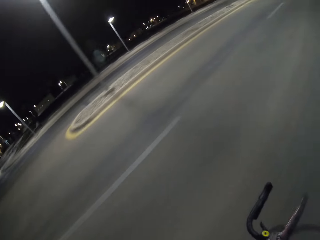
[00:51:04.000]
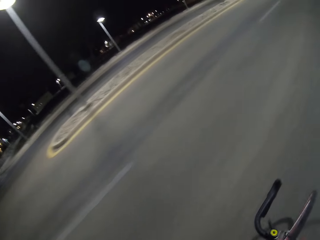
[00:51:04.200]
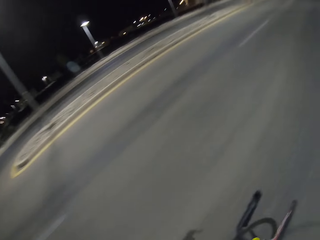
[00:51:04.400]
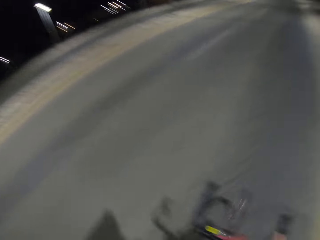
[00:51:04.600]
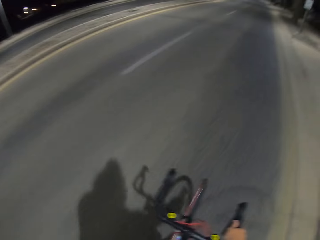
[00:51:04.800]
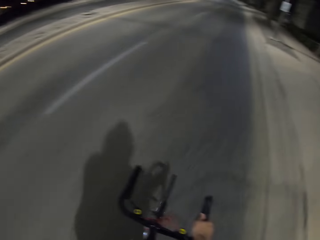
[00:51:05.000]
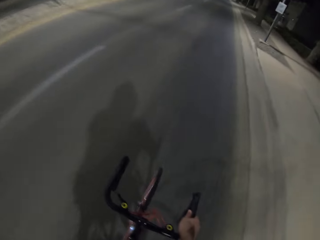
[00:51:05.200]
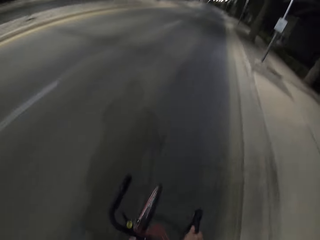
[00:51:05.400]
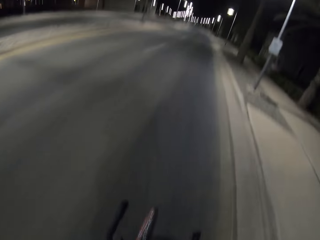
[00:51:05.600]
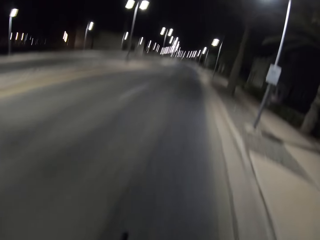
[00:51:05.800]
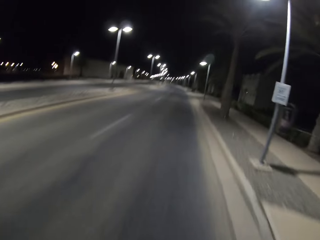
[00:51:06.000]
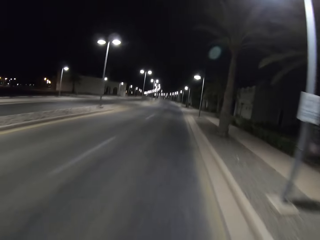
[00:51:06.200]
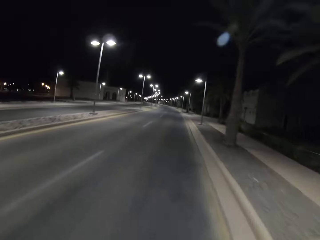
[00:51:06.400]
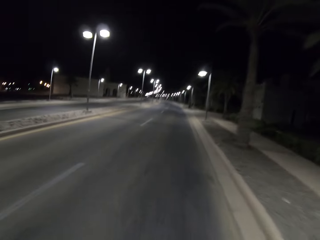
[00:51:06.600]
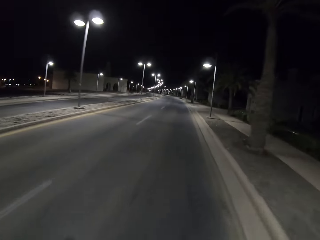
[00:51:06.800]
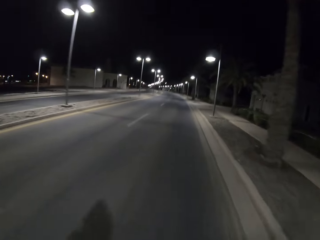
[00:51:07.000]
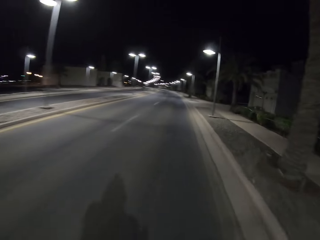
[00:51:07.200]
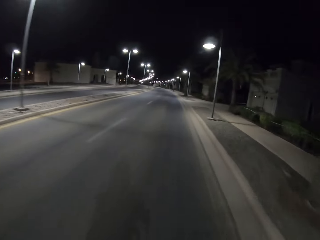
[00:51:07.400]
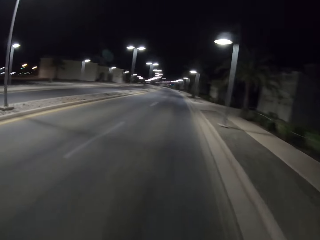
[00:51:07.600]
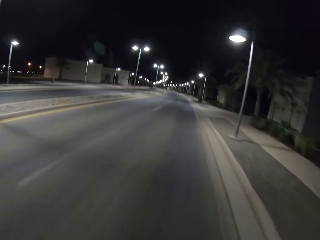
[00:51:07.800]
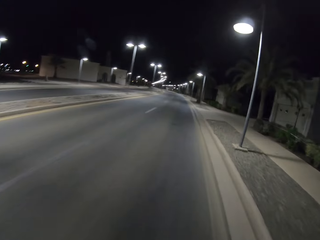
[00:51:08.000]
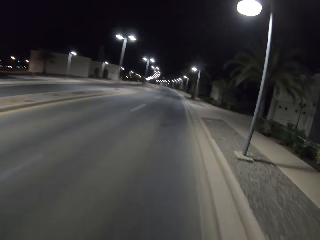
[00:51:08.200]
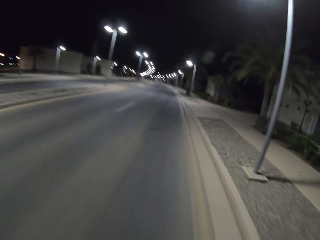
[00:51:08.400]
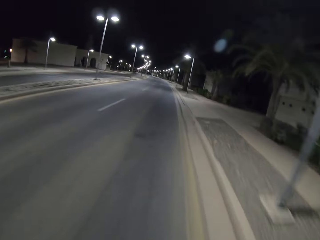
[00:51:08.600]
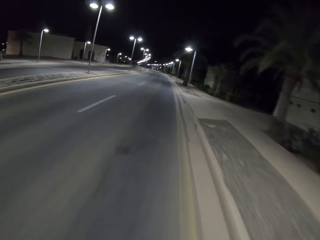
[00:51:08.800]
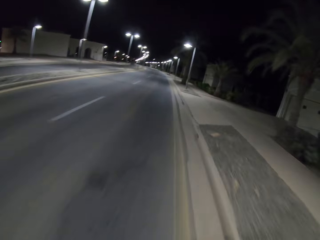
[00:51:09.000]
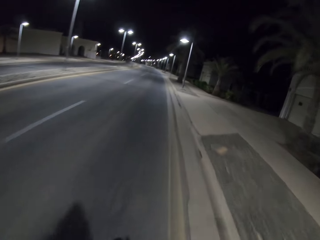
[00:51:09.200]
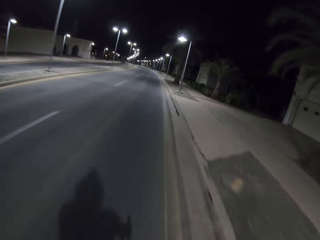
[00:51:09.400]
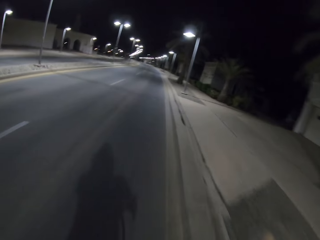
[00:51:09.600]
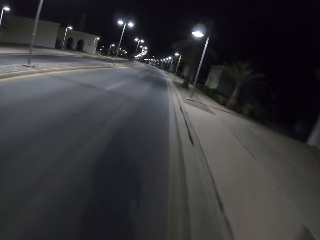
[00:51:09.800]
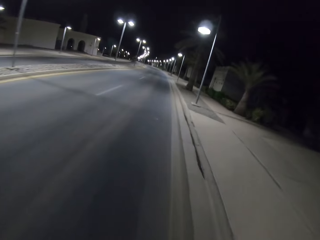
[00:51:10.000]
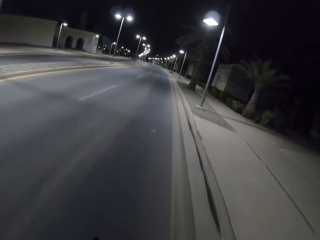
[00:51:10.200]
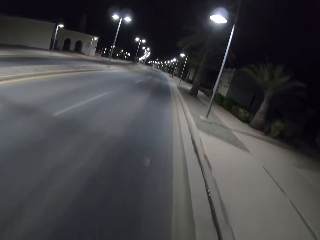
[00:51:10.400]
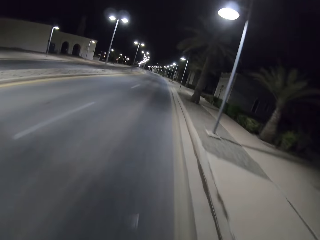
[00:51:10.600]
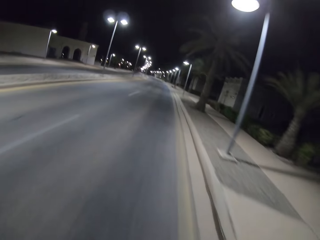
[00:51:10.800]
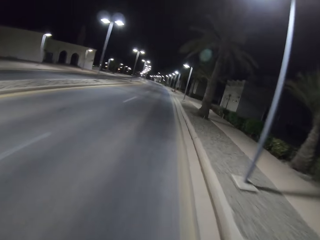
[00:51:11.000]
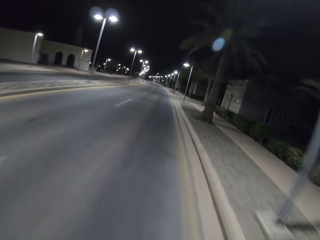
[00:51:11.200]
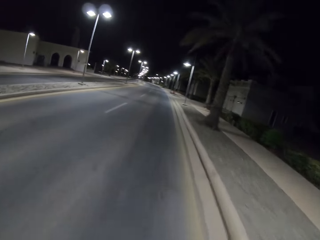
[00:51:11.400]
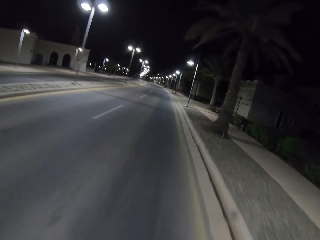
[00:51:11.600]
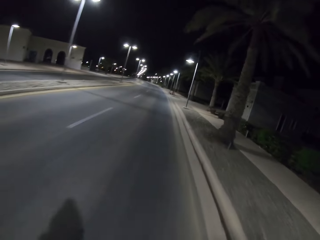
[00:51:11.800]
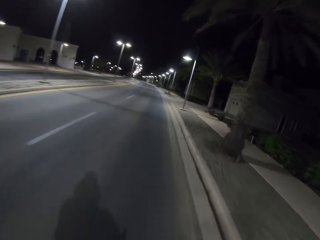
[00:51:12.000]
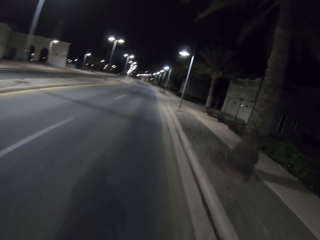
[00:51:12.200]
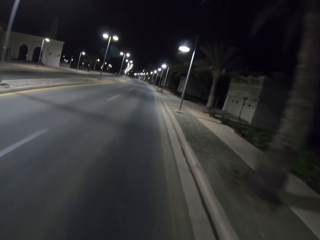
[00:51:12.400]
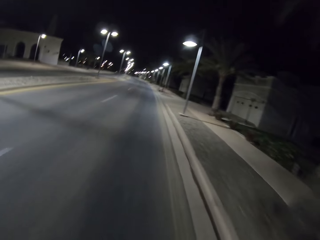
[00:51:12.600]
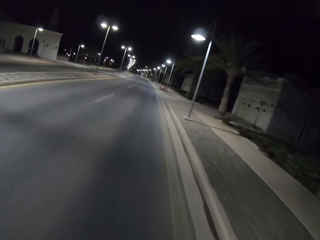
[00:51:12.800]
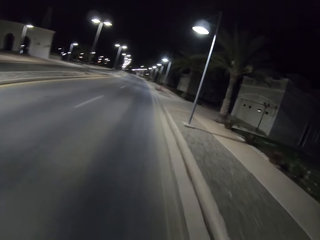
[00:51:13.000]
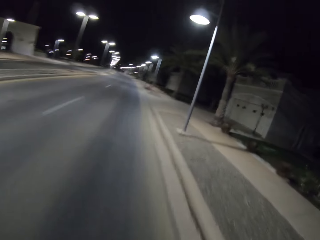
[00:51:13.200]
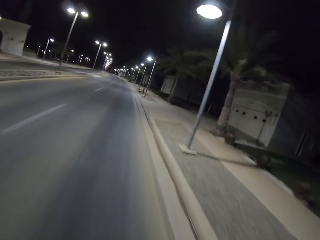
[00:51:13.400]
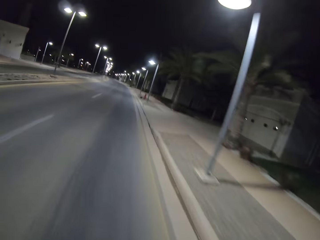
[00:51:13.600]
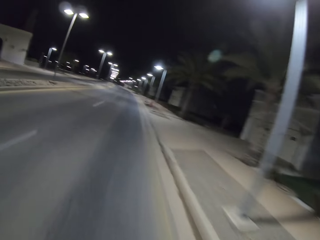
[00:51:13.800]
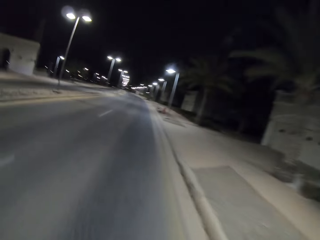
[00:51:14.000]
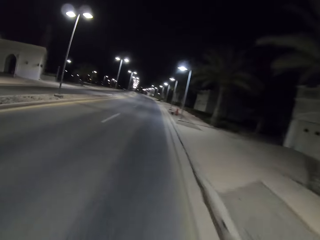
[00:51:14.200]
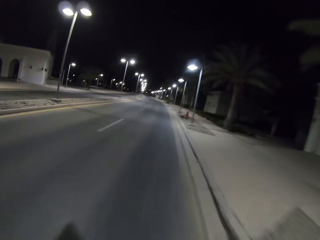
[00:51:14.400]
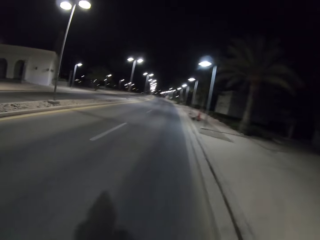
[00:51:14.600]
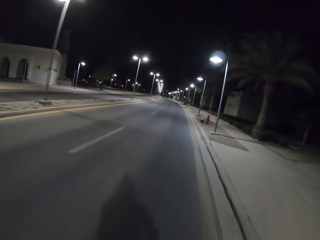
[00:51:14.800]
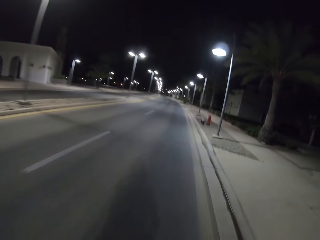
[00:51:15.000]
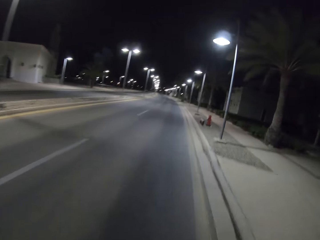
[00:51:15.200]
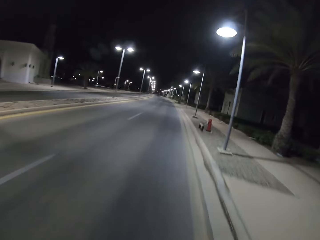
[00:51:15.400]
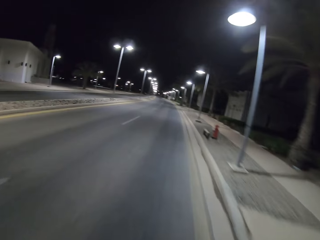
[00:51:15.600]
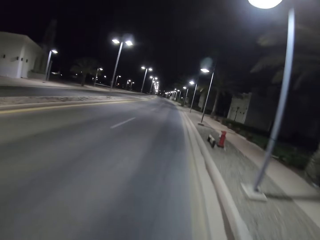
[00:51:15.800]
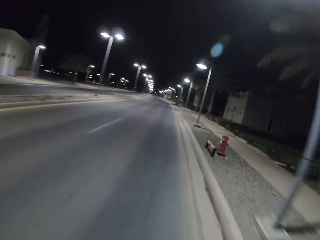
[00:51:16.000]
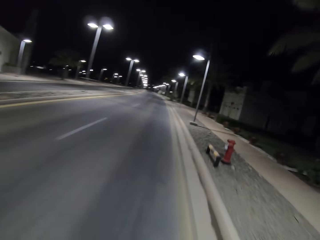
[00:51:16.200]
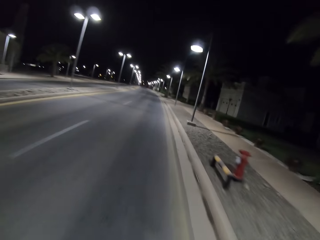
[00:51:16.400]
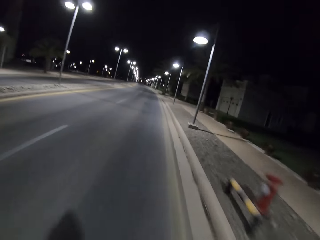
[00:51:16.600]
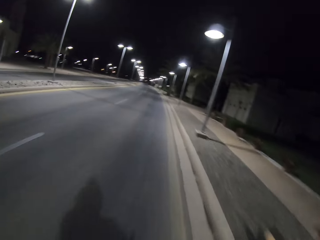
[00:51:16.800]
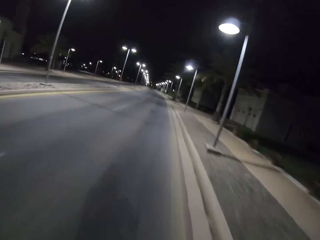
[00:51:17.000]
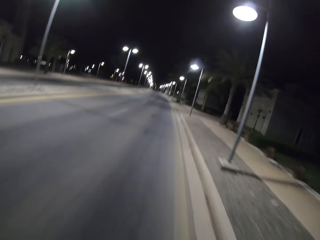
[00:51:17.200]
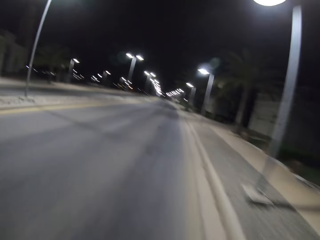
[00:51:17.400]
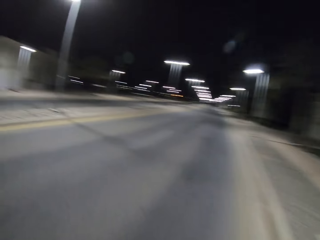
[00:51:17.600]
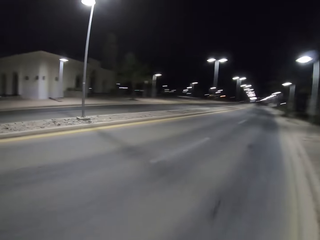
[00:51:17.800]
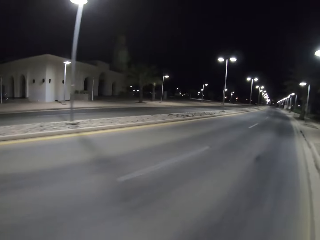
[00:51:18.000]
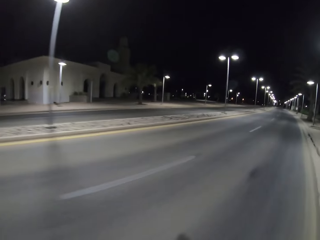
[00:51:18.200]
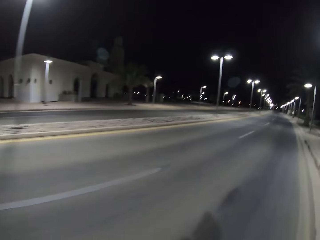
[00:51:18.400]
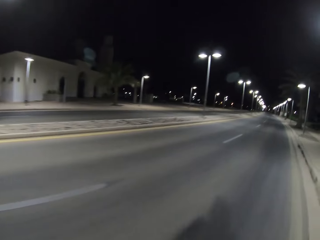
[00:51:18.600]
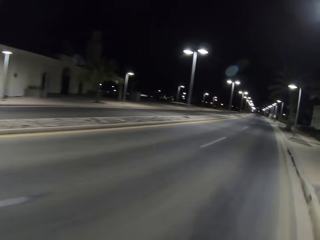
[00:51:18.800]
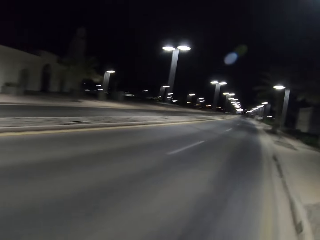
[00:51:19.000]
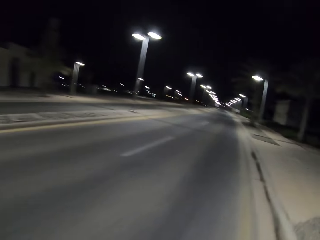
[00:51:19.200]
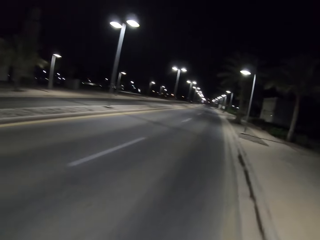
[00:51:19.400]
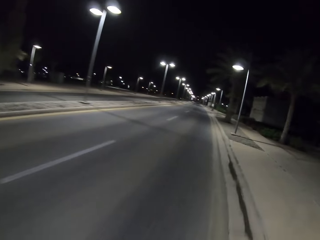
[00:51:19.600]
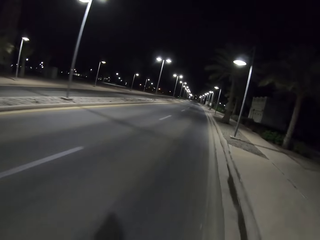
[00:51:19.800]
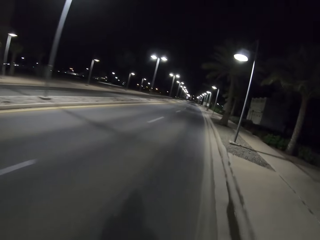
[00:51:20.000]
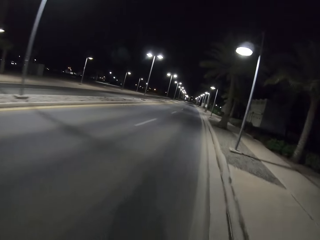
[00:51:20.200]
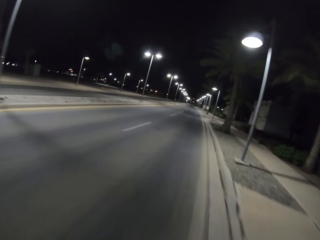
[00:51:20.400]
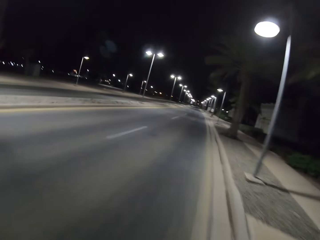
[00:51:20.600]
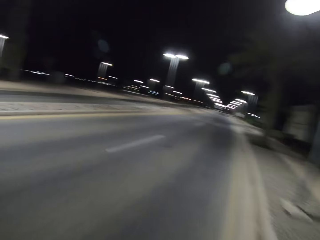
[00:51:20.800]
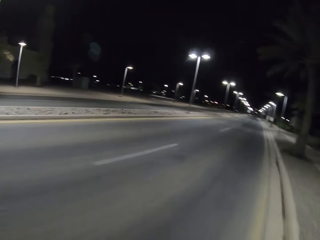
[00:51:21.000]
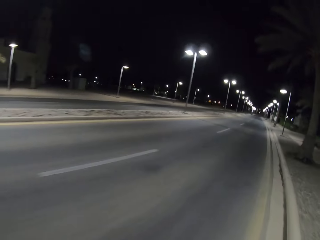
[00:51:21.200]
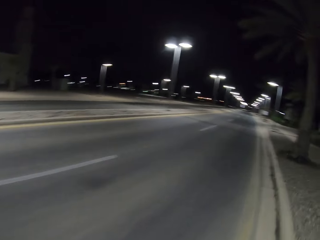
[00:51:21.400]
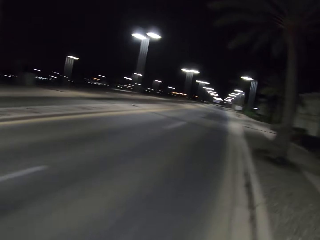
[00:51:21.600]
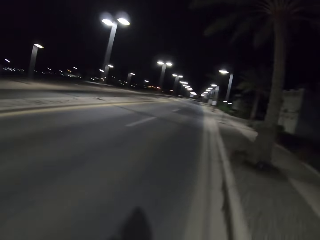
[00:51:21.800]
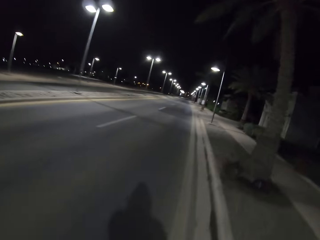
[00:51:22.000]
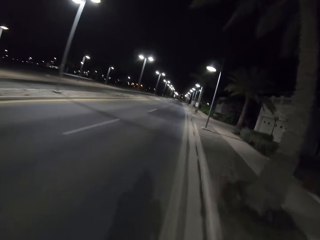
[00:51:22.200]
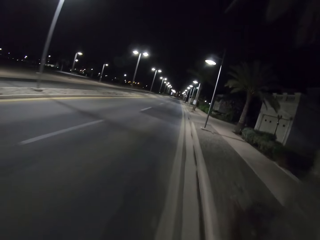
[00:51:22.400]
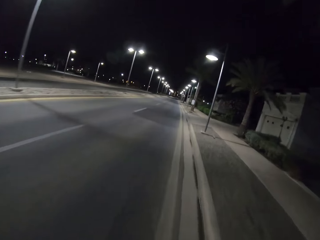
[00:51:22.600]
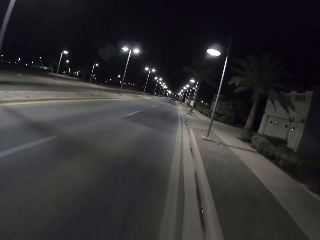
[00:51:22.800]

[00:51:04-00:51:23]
The camera wearer looks around.
